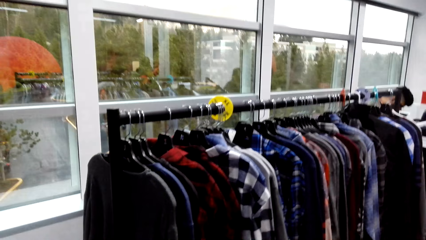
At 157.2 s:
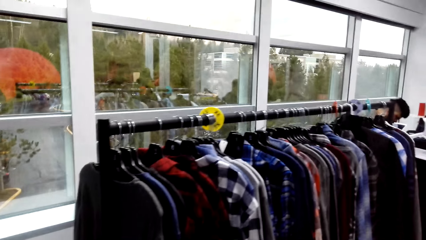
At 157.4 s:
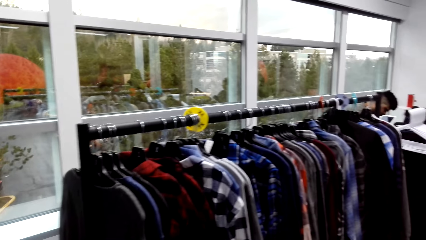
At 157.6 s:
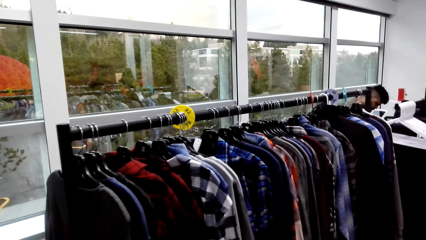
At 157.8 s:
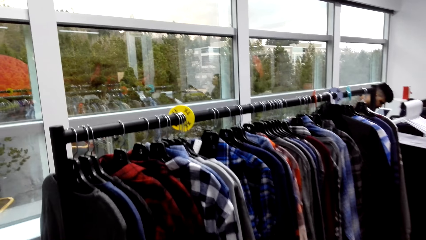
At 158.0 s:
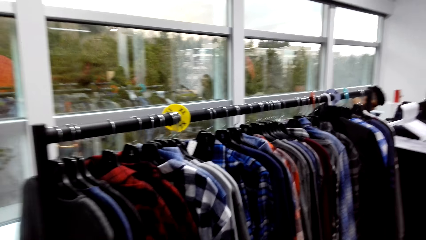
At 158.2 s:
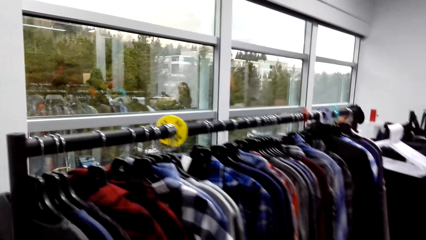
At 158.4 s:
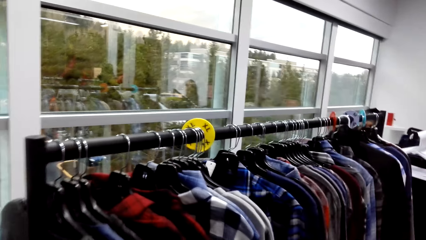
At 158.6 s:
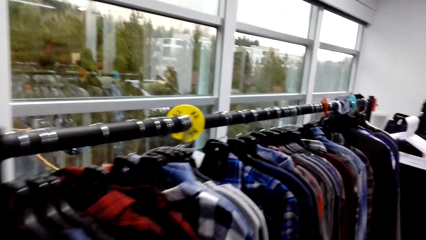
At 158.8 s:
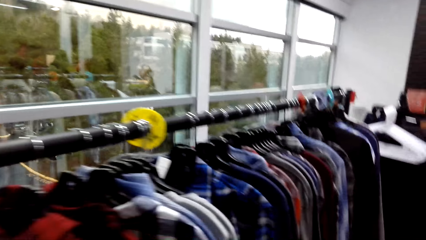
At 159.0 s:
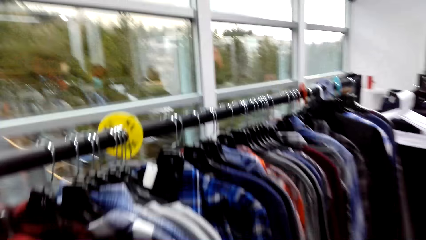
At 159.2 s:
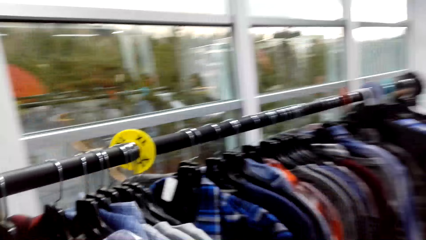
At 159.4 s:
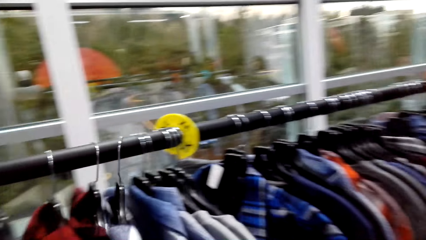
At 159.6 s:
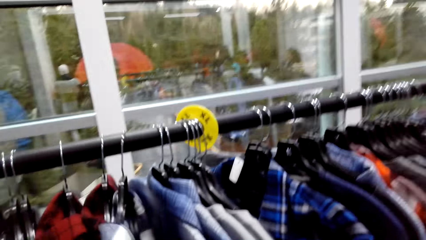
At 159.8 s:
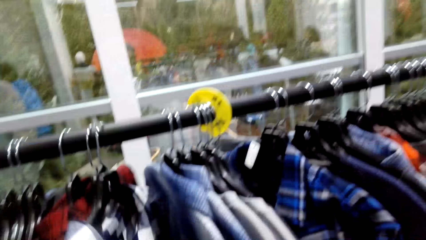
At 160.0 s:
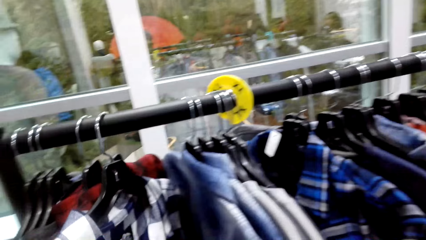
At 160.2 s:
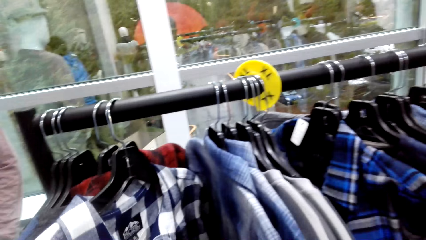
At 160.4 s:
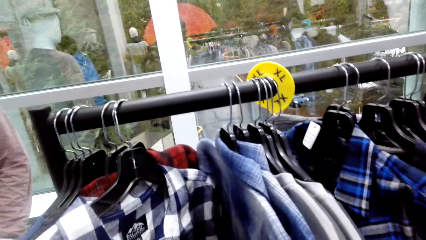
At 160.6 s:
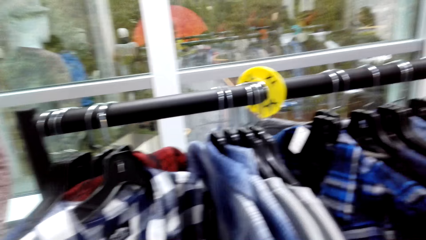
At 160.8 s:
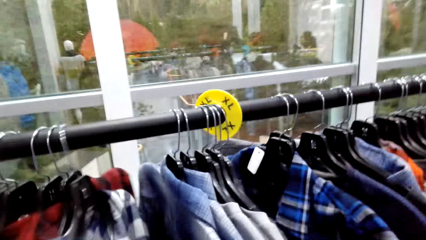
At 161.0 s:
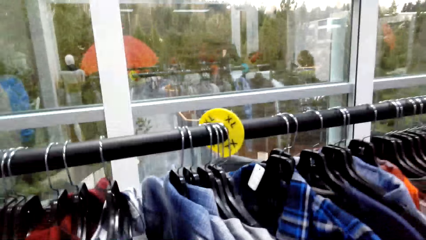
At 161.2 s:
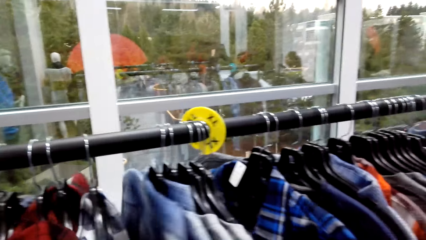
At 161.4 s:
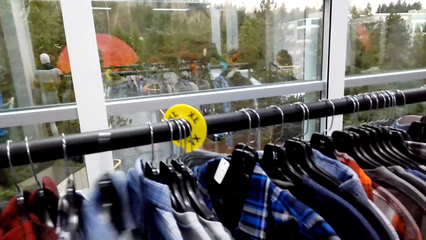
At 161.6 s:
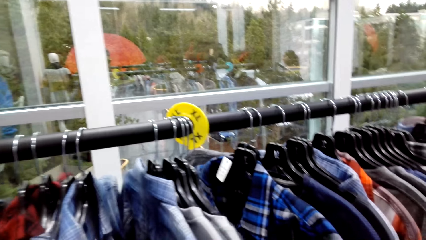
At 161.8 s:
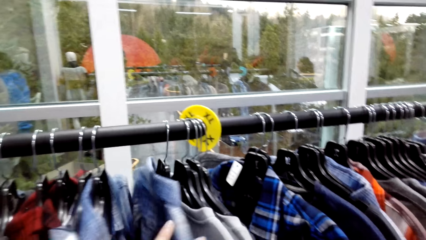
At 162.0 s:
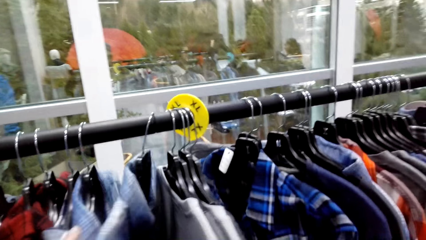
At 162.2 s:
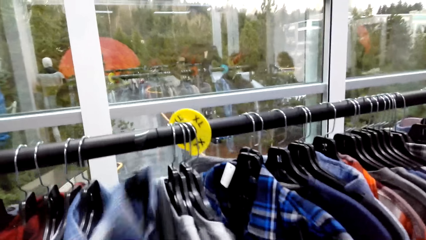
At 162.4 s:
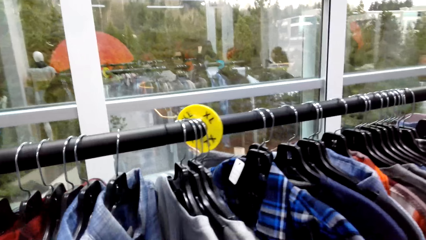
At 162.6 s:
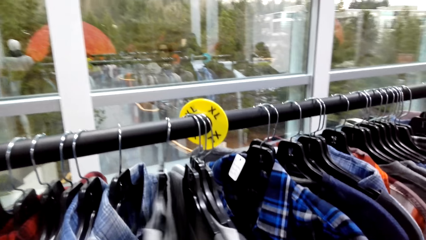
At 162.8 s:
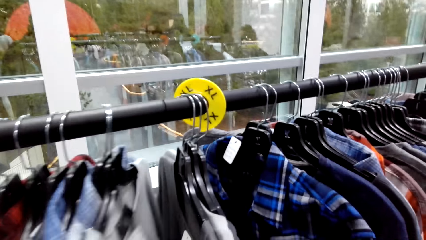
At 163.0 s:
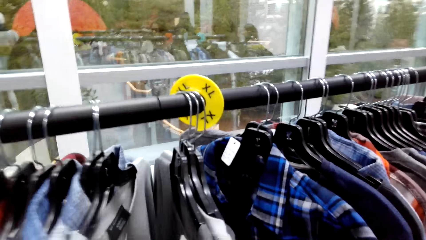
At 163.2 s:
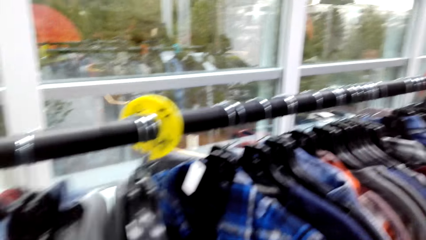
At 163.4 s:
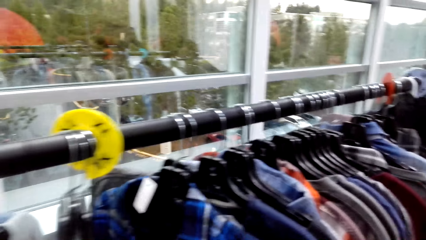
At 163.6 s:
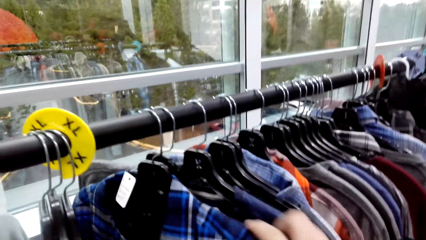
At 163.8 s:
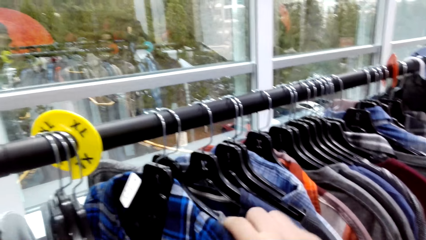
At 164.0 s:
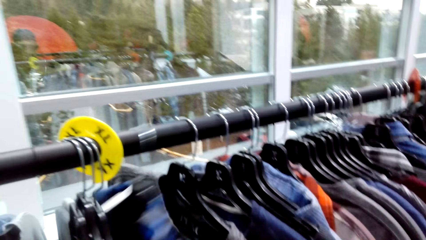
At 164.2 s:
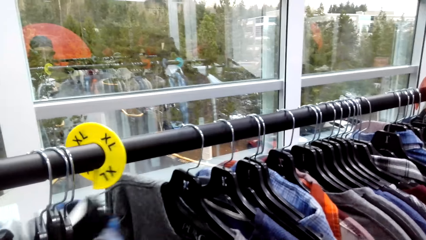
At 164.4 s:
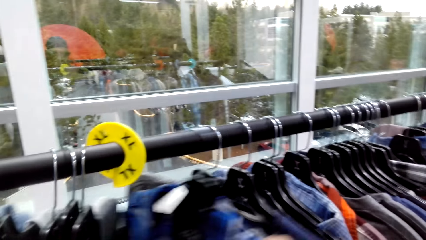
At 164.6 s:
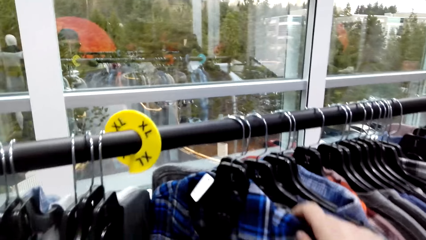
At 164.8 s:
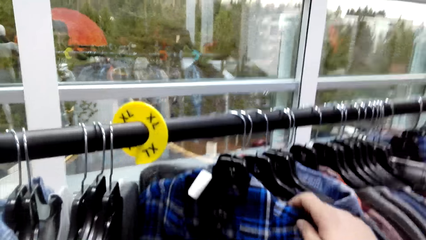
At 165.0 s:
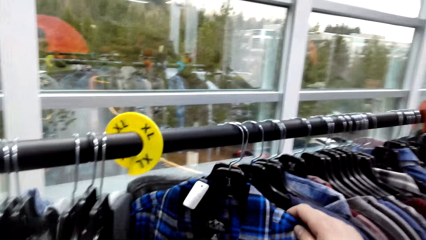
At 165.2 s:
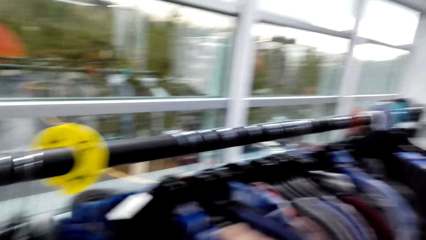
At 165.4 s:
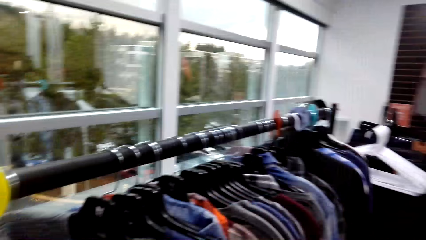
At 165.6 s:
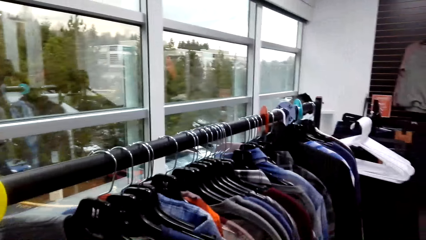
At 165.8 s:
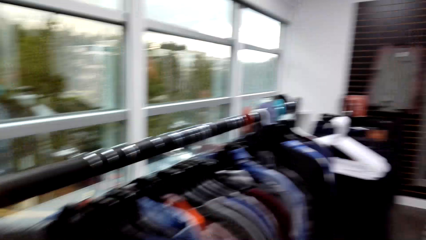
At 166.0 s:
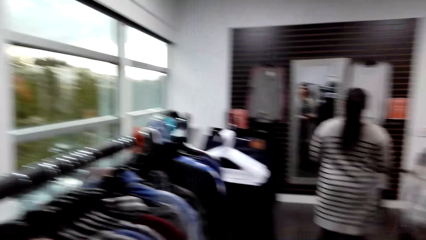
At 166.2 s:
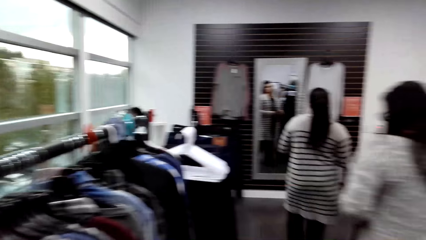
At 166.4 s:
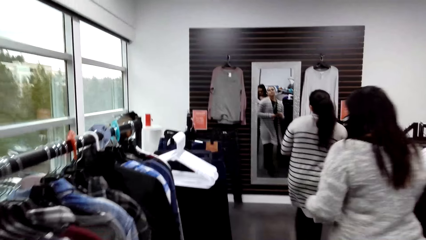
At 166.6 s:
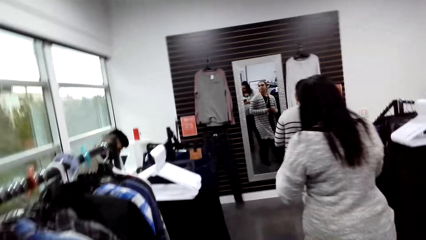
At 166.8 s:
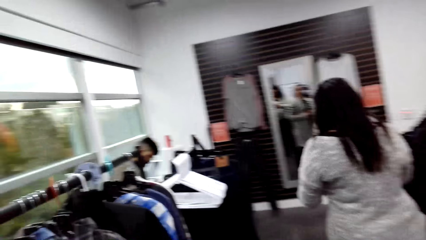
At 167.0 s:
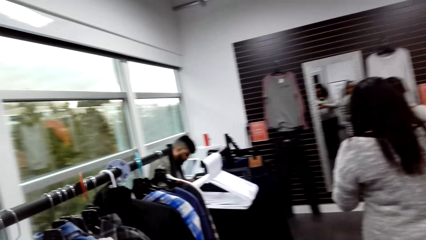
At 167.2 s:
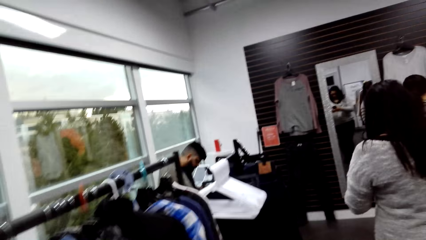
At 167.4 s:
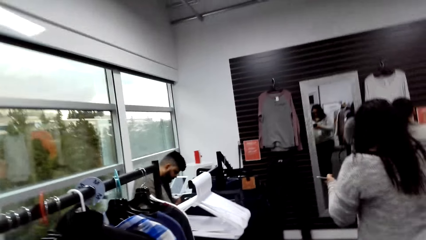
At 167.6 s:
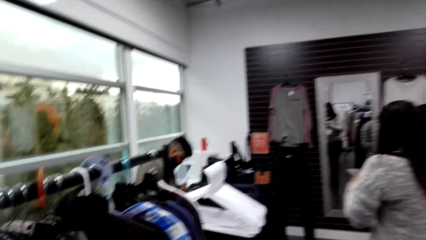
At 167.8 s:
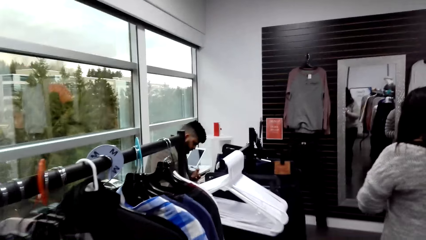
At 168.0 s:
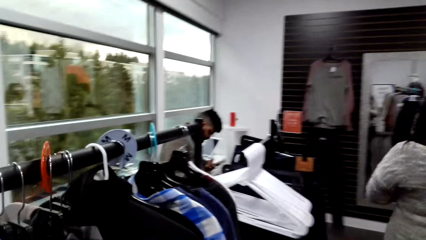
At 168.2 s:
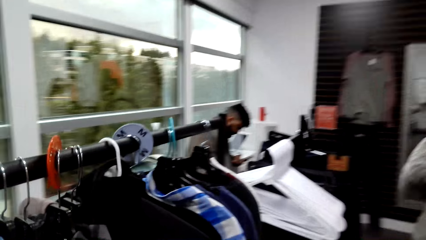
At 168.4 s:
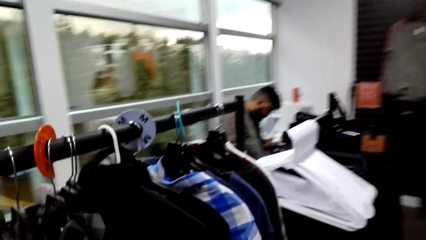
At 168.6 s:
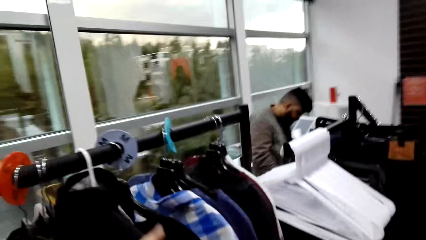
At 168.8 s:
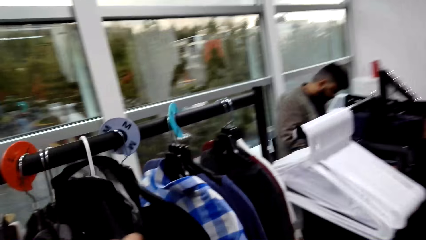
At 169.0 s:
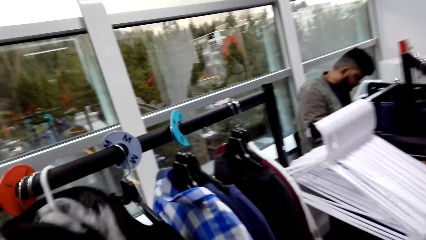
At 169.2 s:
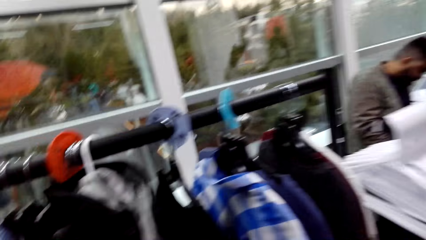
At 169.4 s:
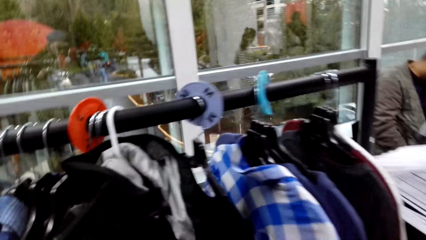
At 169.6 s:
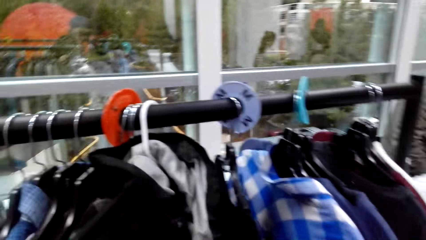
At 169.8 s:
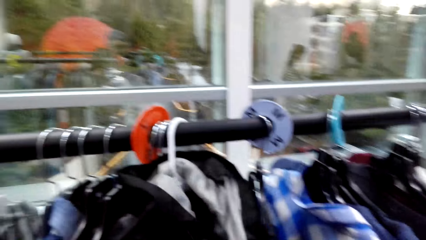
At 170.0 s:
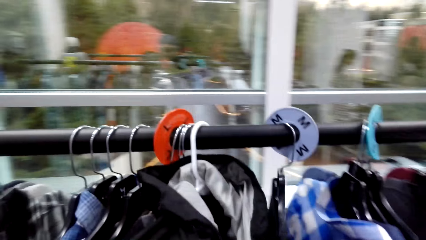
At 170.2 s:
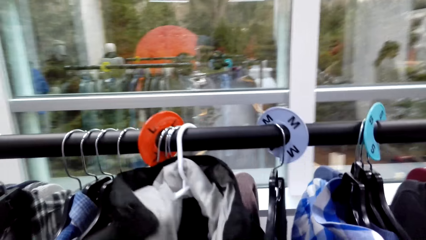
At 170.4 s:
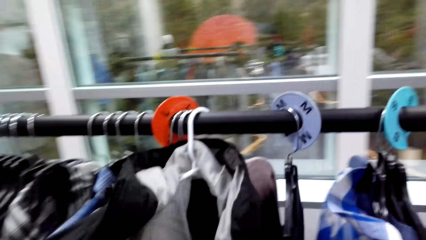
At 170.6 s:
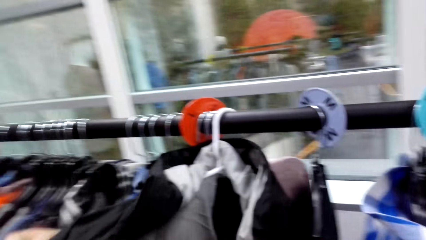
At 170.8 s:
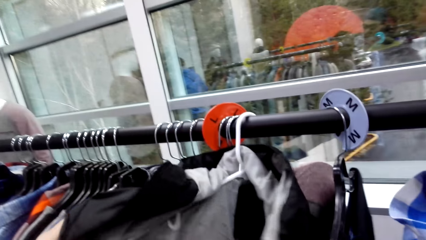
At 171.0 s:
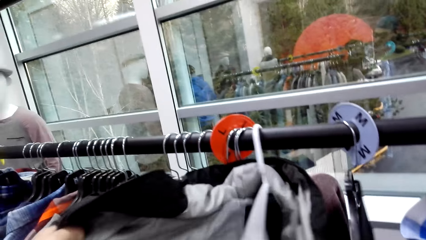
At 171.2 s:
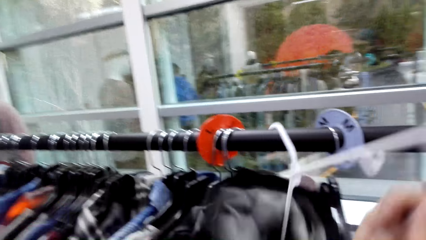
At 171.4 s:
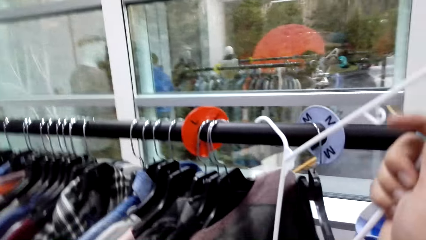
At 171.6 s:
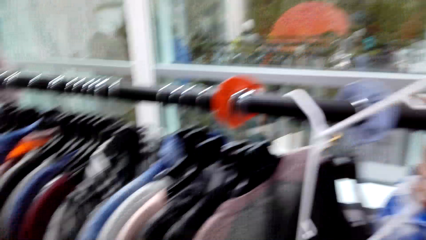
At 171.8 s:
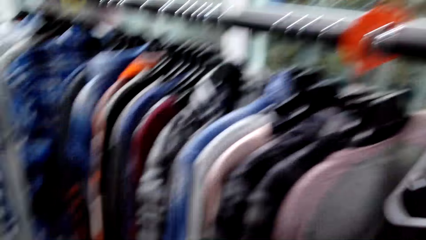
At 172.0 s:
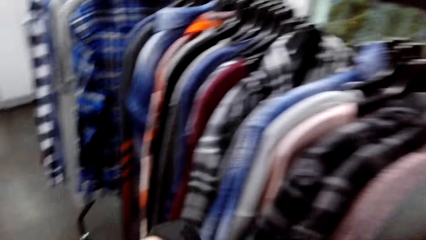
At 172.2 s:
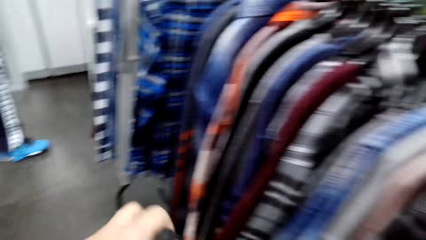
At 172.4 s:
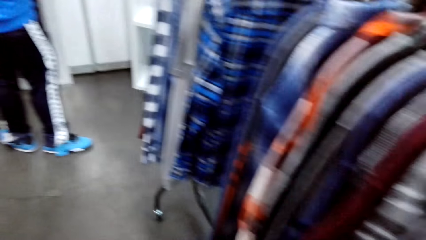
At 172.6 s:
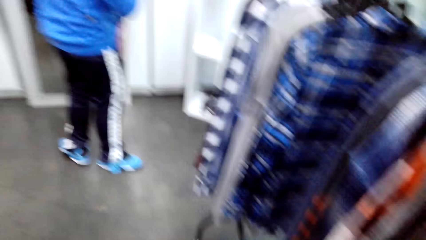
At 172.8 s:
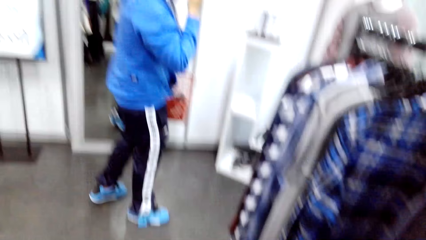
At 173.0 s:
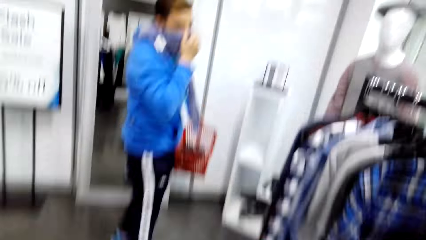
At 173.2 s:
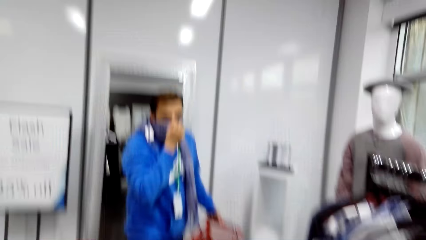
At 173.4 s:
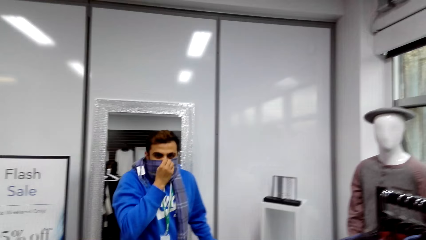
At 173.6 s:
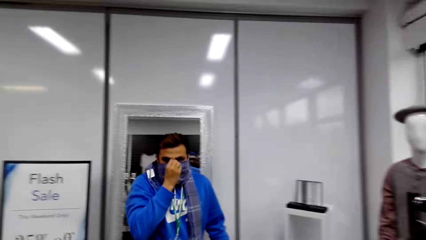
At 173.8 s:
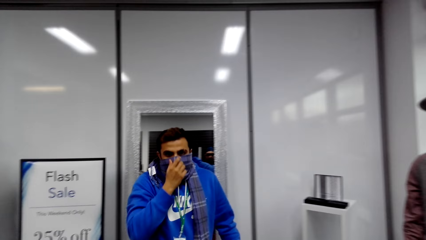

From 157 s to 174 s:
The camera wearer touches the clothes on the hanger. They move a shirt on the cloth rail. They move the shirt on the cloth rail again. They walk in the clothing store. They remove the jacket from the hanger.
